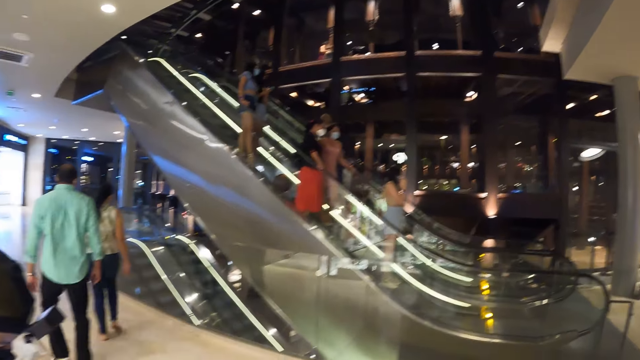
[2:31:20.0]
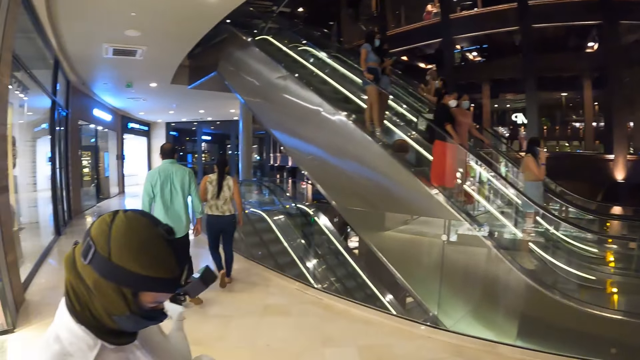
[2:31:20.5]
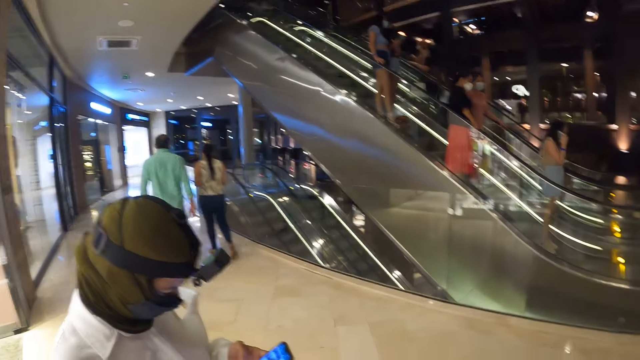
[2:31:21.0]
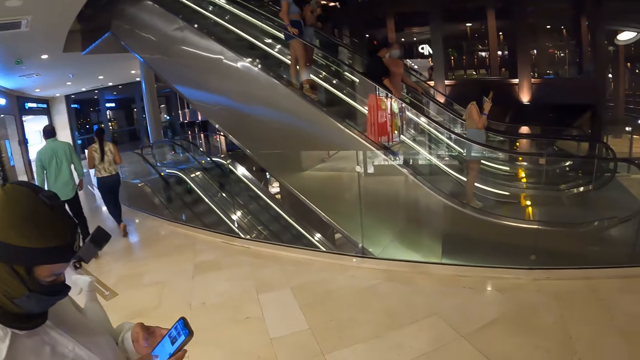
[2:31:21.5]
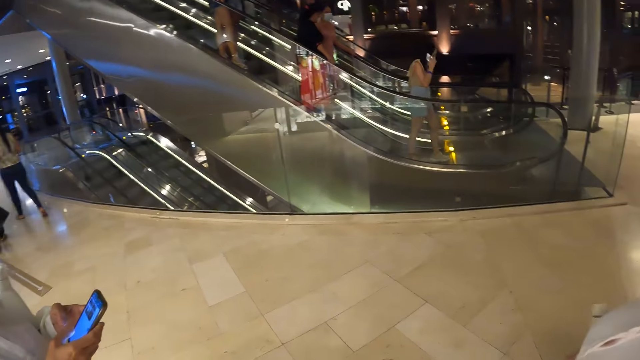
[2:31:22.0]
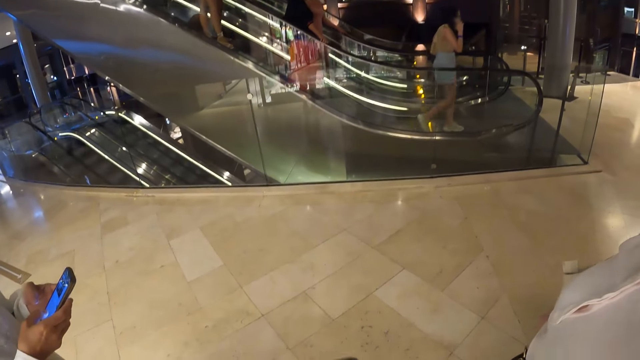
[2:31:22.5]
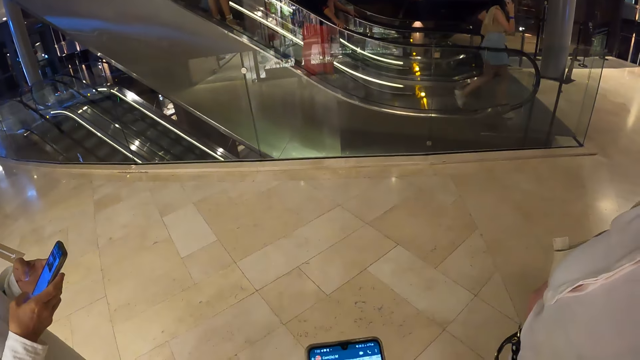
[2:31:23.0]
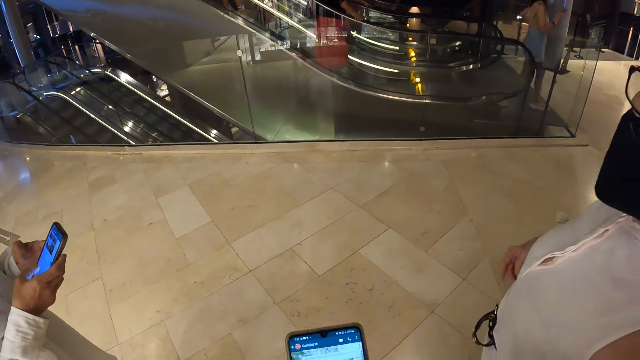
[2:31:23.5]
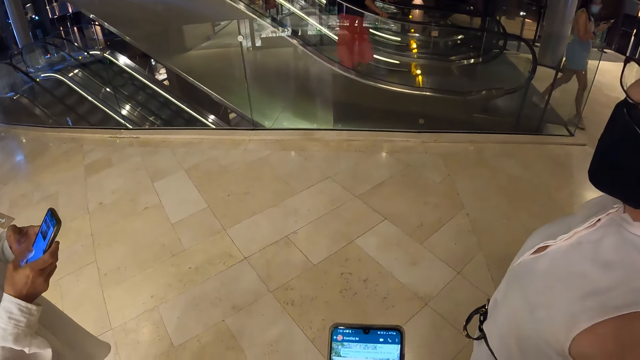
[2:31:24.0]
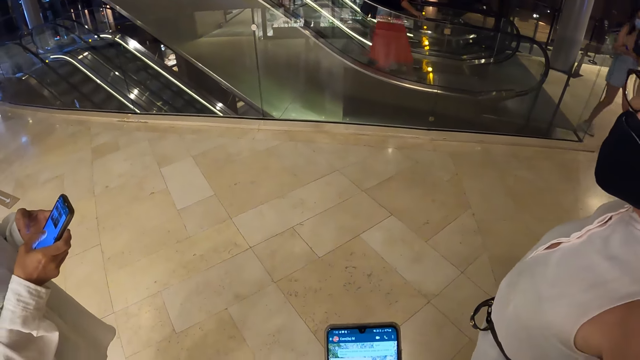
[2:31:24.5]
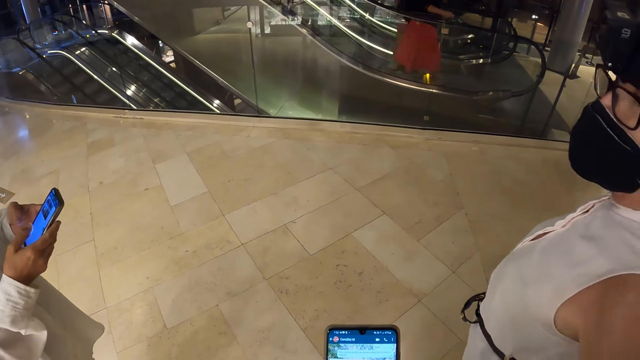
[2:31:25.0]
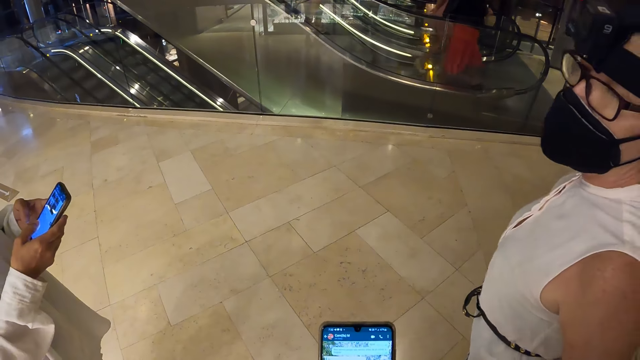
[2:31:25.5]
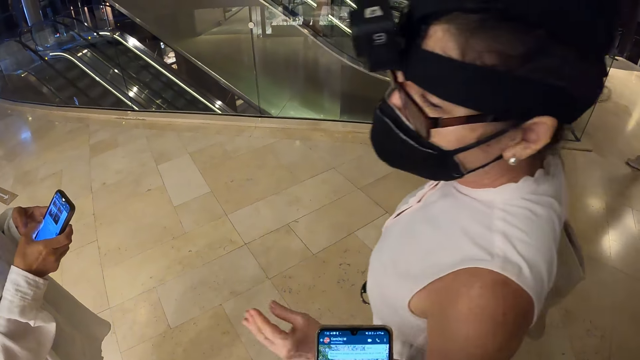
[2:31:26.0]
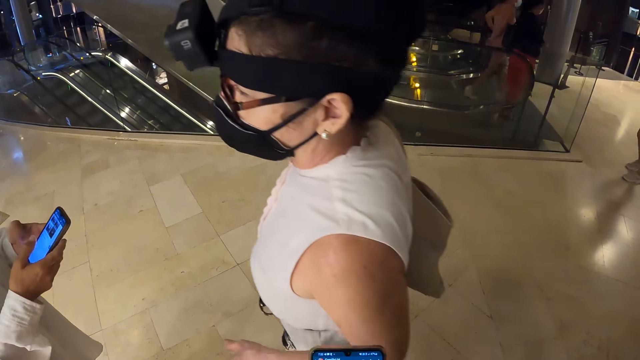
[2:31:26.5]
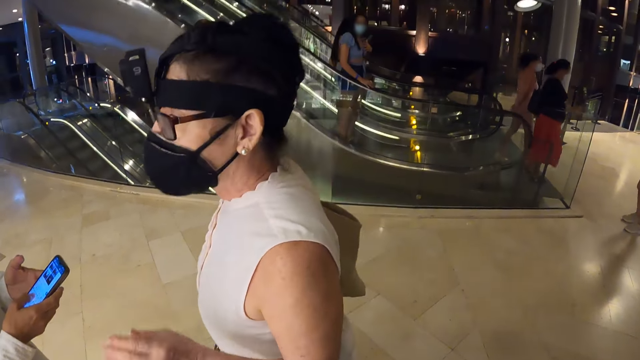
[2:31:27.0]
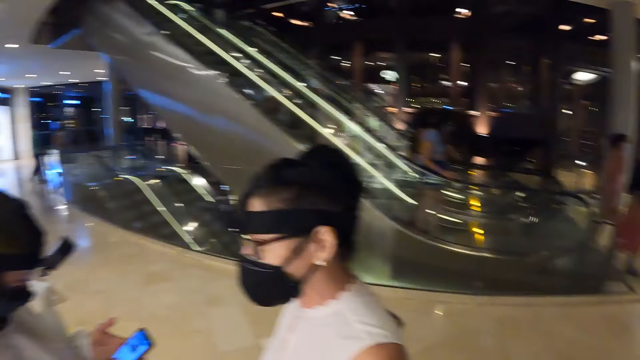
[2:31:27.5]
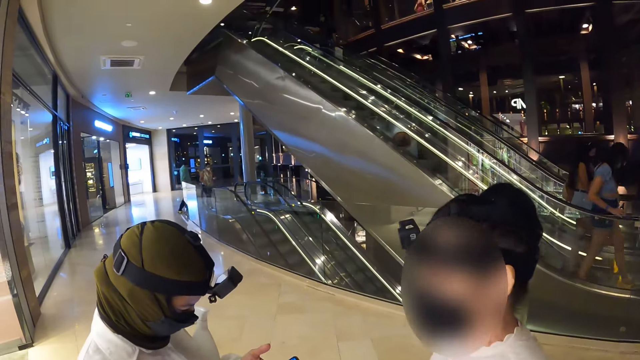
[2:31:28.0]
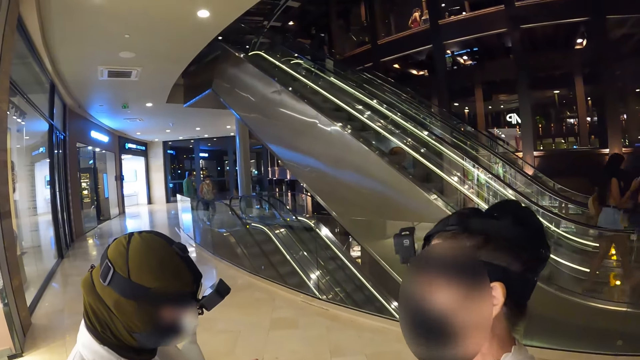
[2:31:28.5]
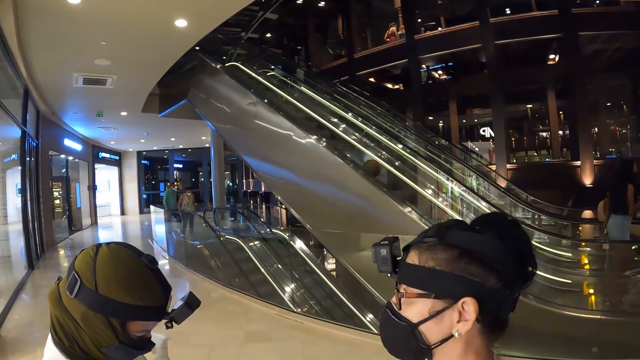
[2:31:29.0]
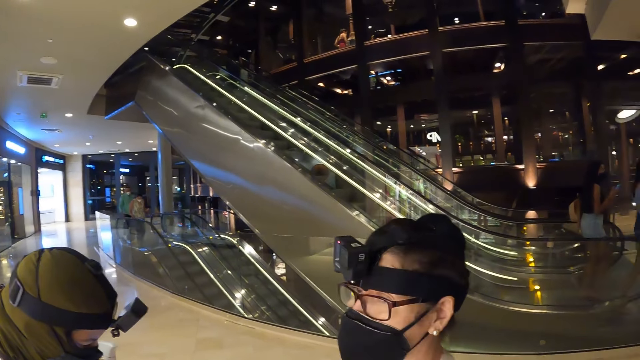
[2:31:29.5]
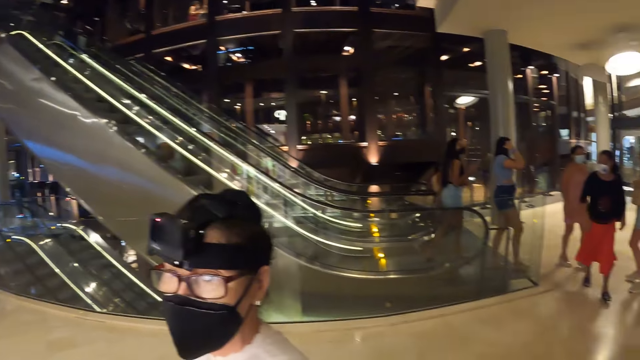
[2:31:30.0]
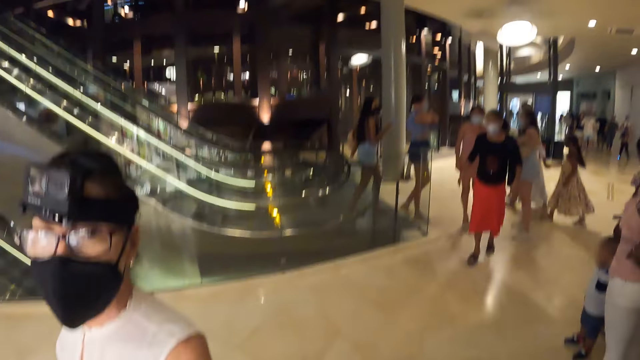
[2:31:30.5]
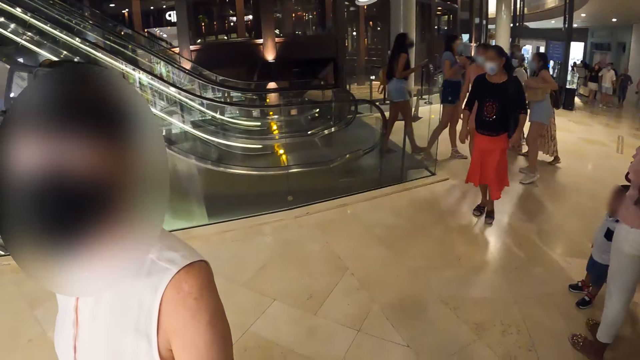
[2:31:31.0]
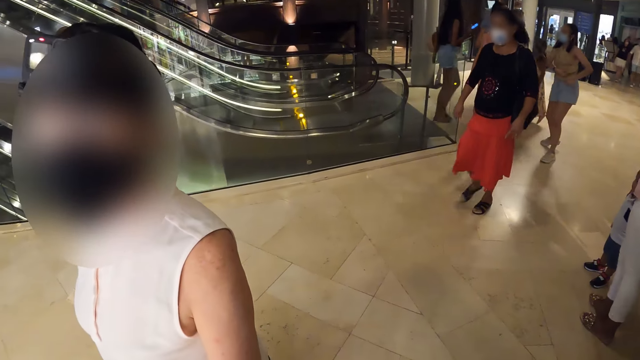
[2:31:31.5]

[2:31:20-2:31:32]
The woman operates the mobile phone in her left hand with both hands. The camera wearer operates the mobile phone in her hands. Another woman interacts with the first woman and the camera wearer. The lady moves around. The camera wearer looks around.

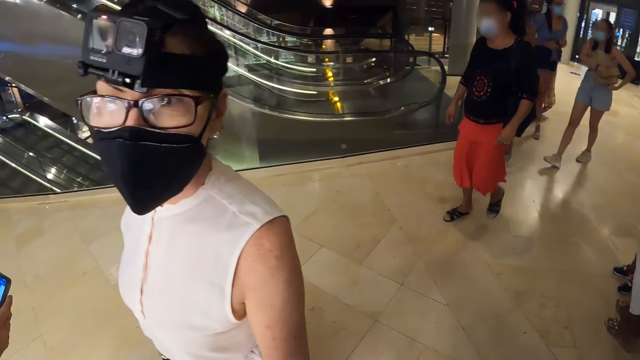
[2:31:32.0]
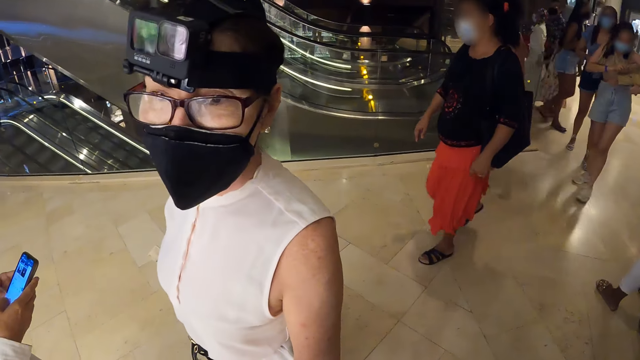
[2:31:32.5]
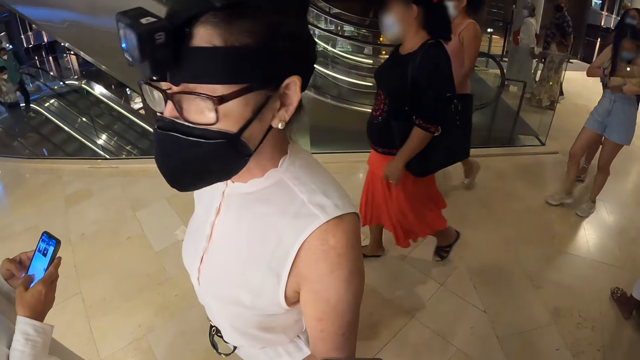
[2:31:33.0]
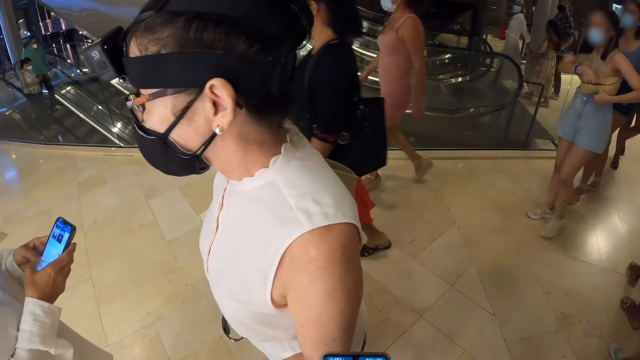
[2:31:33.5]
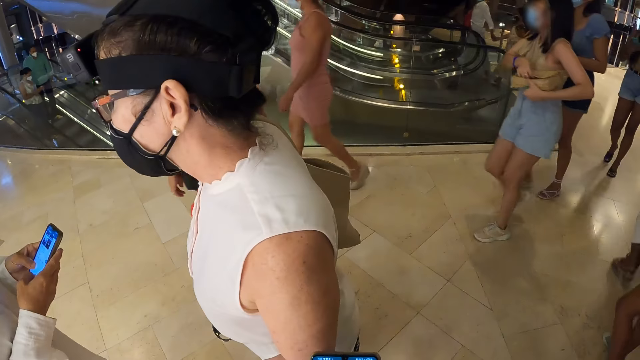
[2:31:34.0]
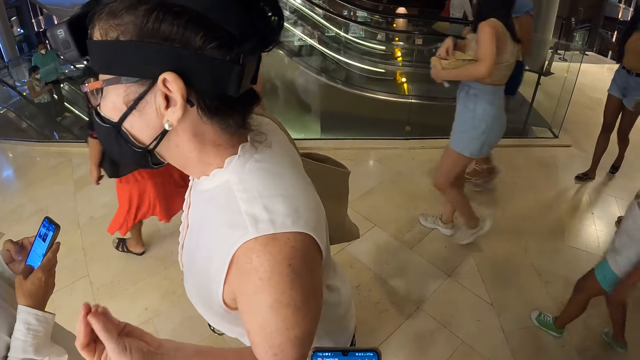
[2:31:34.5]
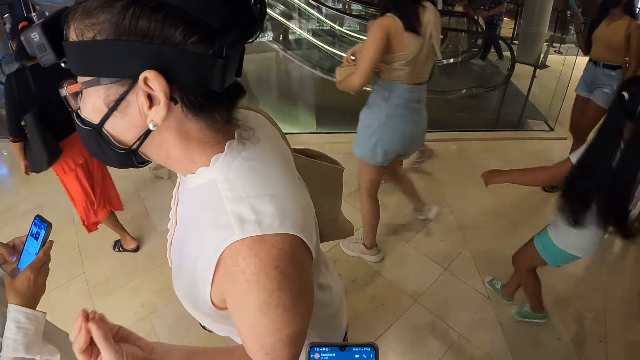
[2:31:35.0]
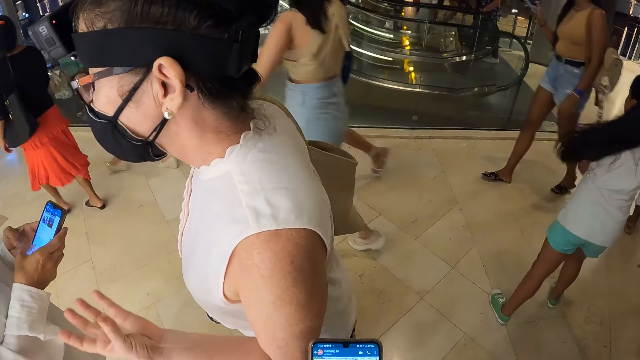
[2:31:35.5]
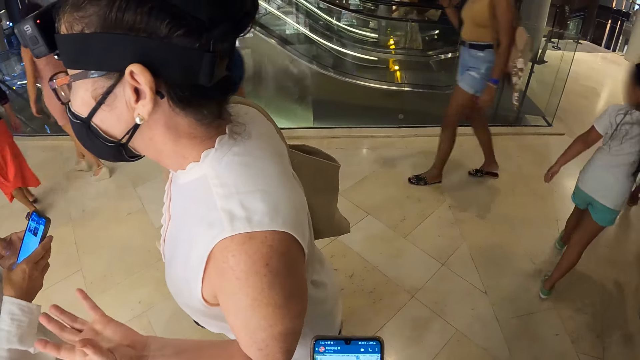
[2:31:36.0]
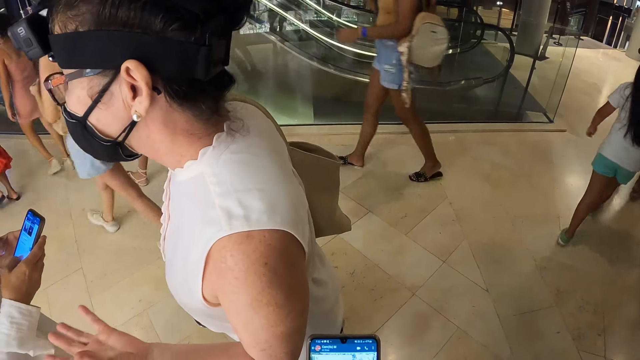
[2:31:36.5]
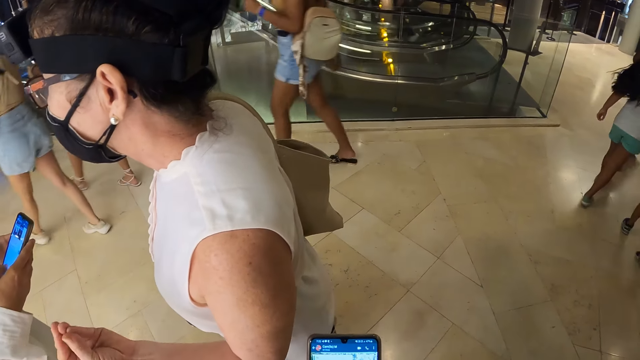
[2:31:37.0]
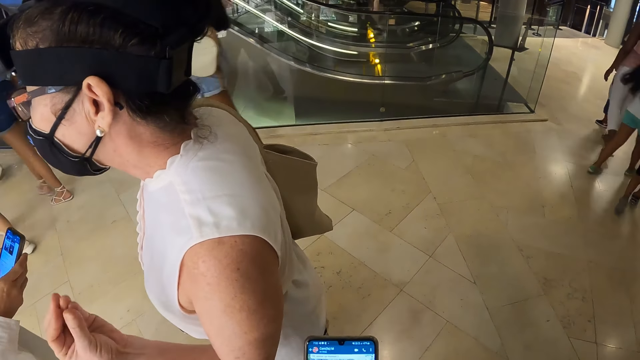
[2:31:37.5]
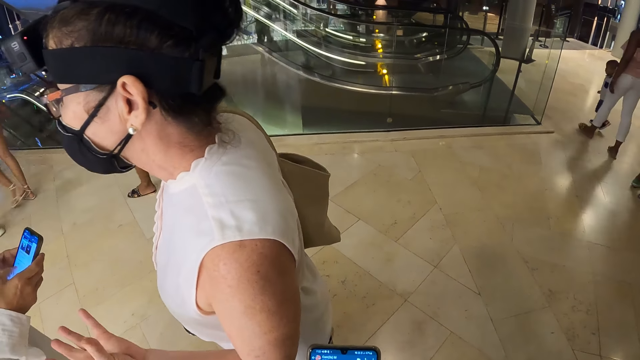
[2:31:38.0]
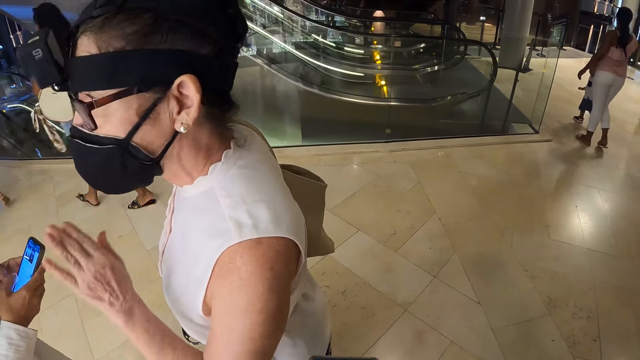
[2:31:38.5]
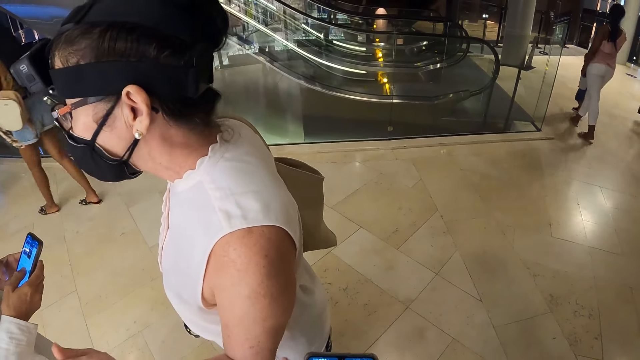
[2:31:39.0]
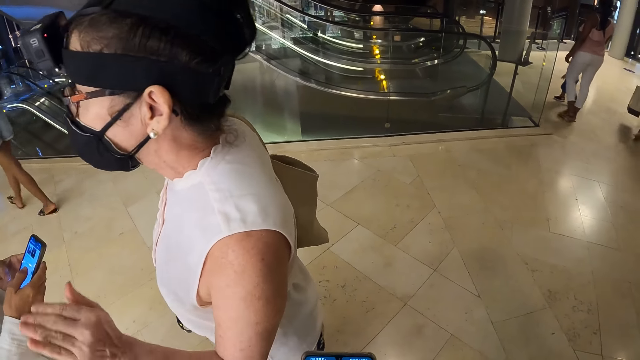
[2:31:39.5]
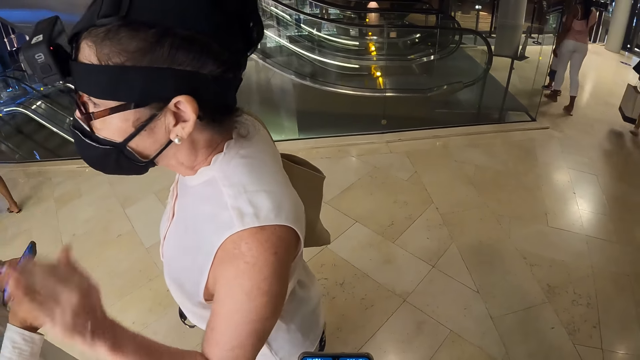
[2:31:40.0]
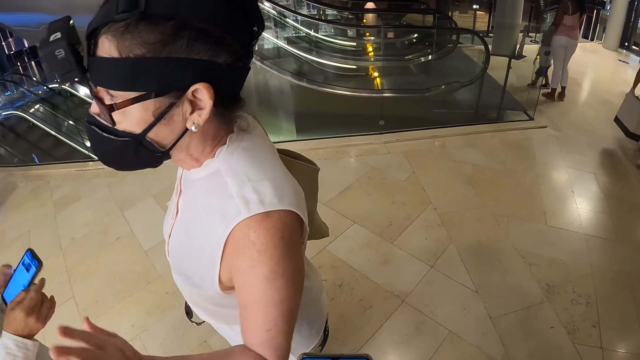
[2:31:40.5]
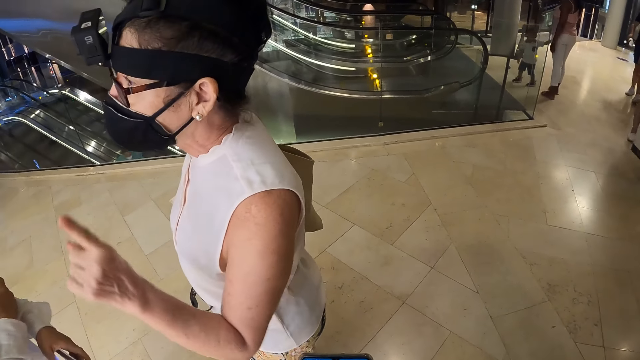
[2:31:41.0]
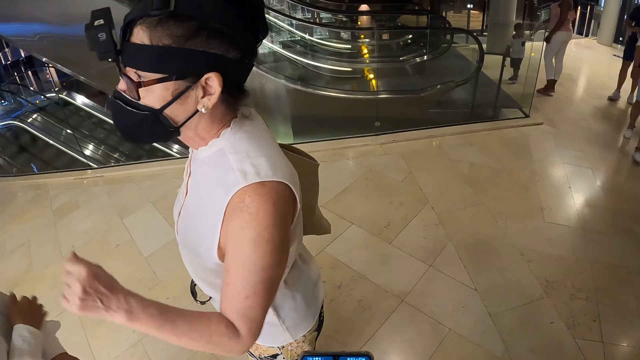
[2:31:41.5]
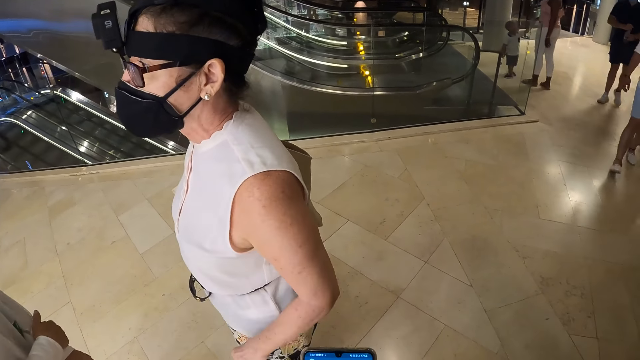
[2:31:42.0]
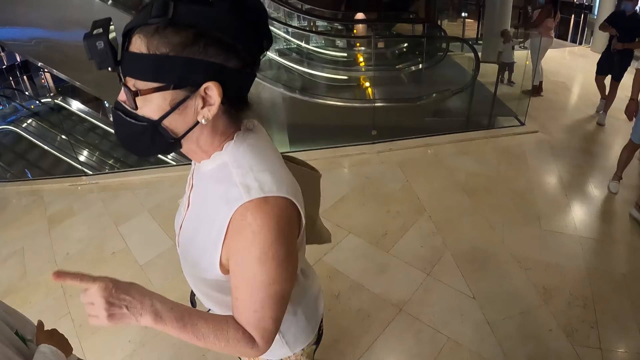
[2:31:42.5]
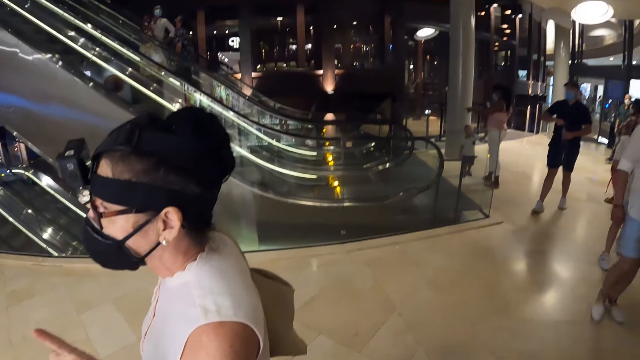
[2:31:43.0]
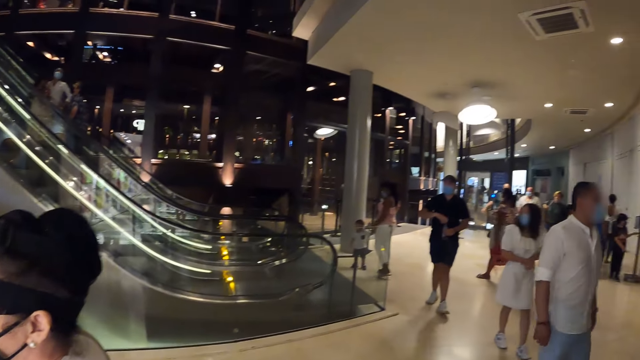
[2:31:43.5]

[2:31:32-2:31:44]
A lady operates the phone. Another lady sways her hand.
